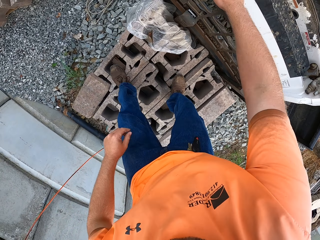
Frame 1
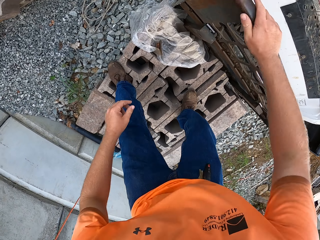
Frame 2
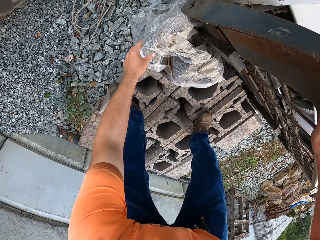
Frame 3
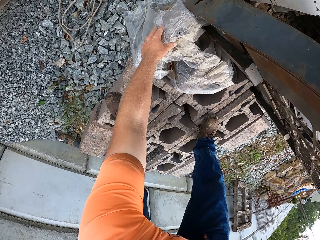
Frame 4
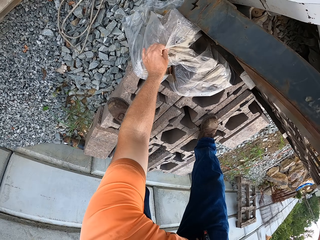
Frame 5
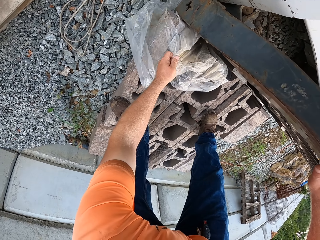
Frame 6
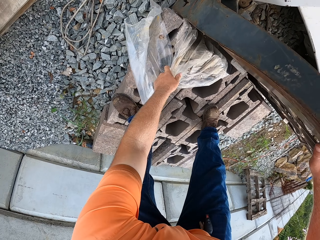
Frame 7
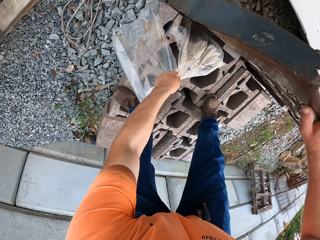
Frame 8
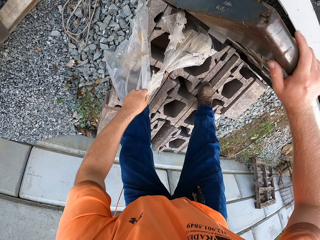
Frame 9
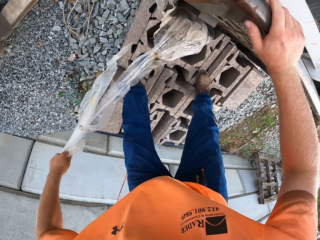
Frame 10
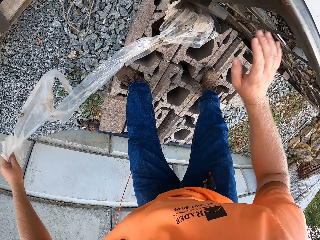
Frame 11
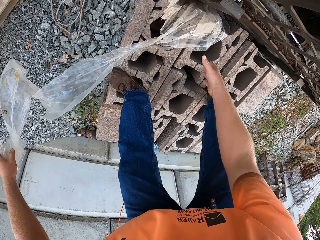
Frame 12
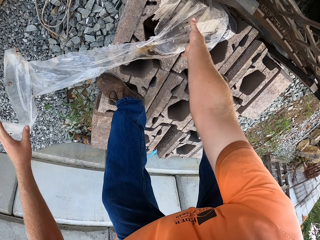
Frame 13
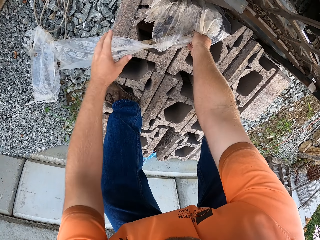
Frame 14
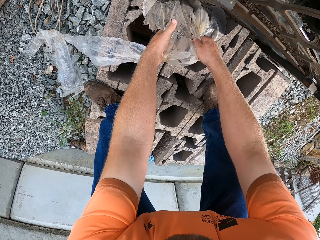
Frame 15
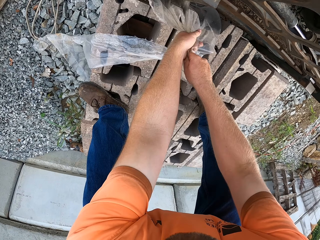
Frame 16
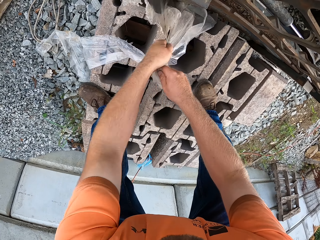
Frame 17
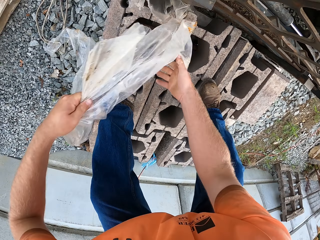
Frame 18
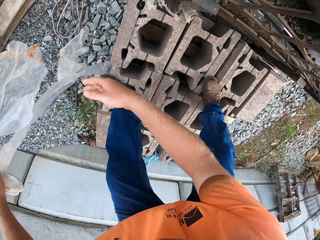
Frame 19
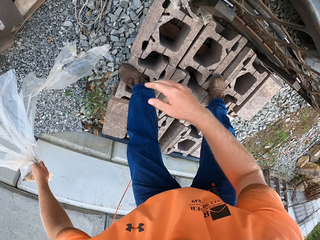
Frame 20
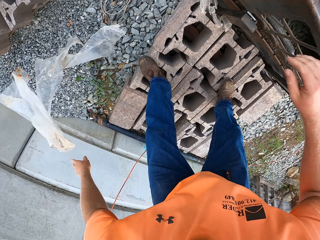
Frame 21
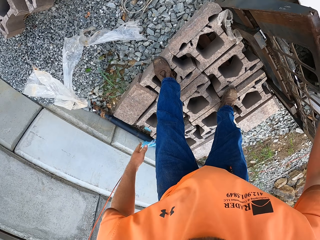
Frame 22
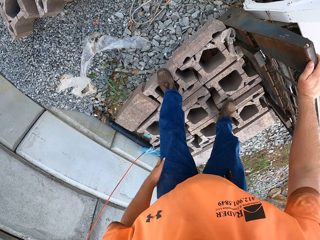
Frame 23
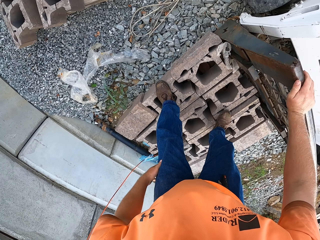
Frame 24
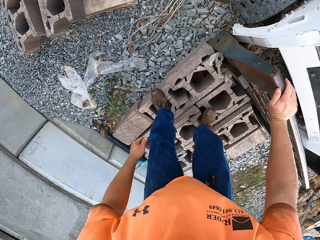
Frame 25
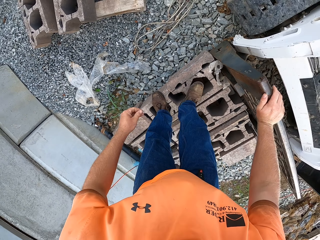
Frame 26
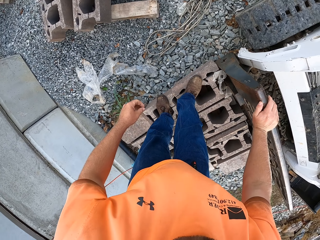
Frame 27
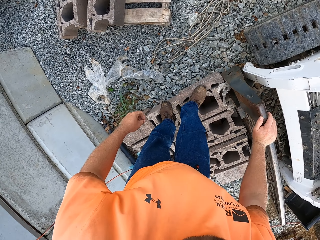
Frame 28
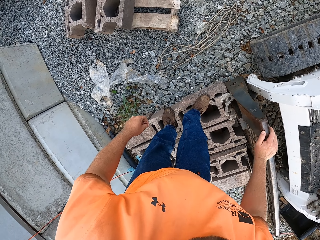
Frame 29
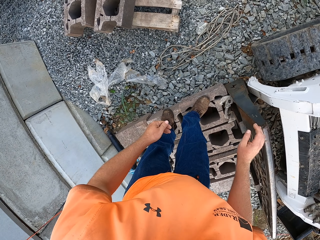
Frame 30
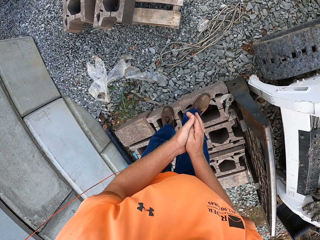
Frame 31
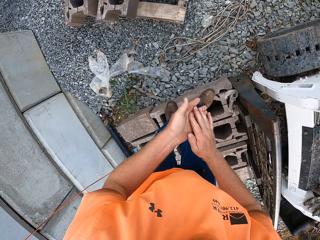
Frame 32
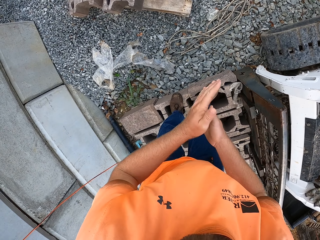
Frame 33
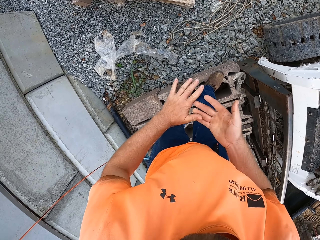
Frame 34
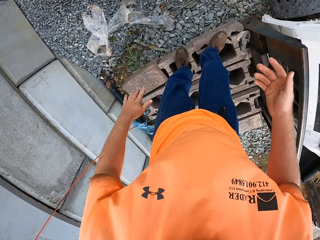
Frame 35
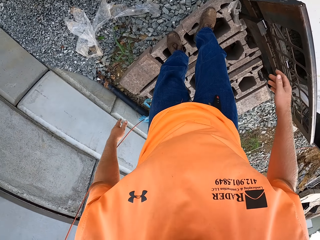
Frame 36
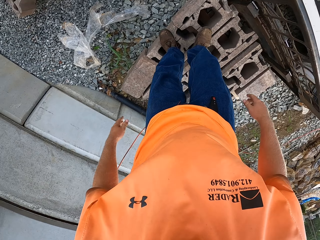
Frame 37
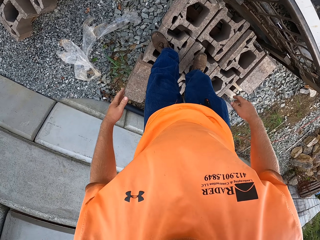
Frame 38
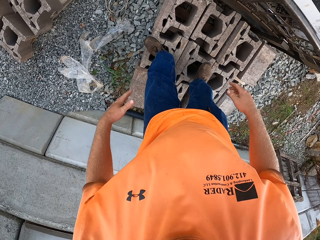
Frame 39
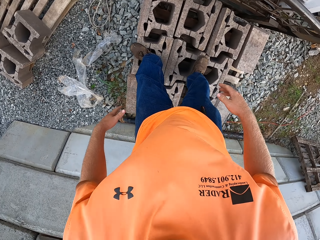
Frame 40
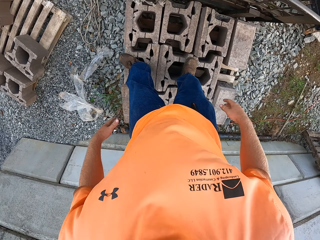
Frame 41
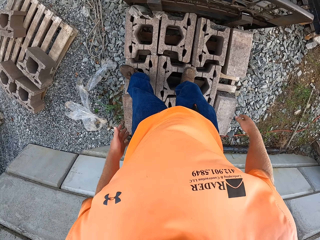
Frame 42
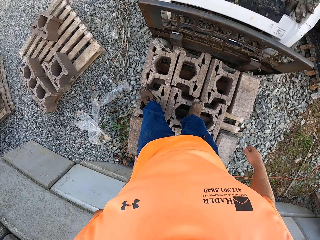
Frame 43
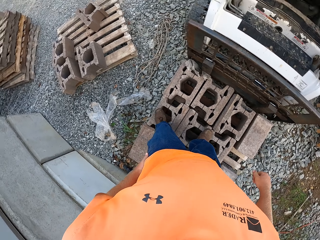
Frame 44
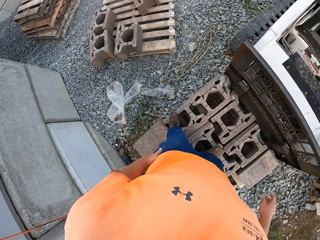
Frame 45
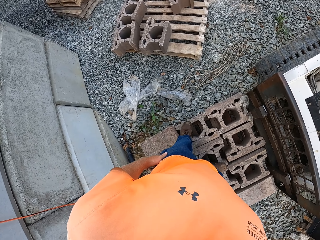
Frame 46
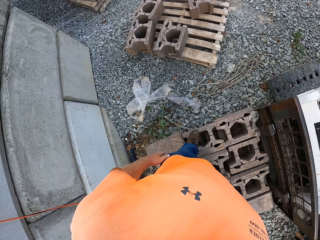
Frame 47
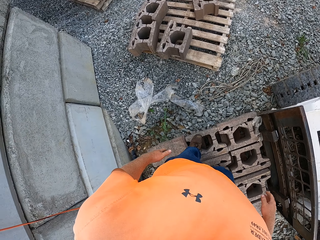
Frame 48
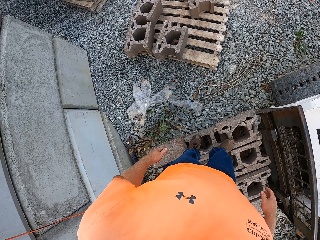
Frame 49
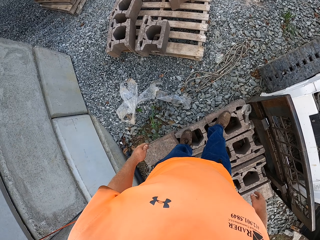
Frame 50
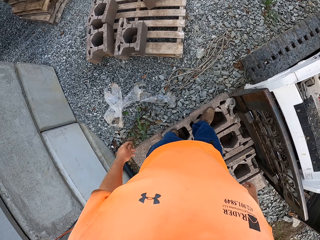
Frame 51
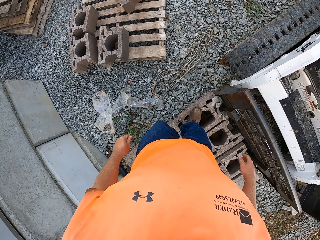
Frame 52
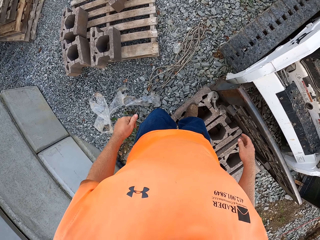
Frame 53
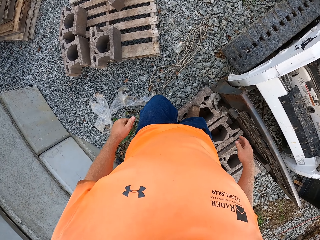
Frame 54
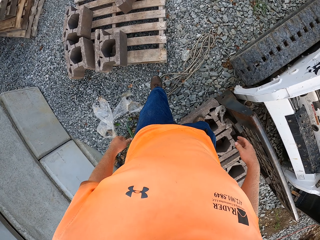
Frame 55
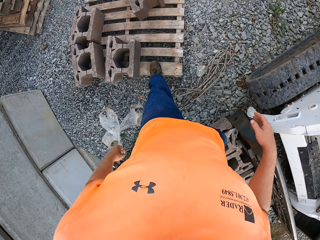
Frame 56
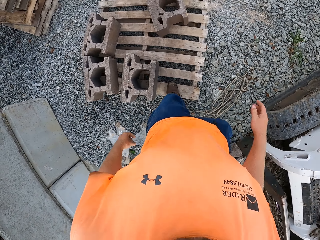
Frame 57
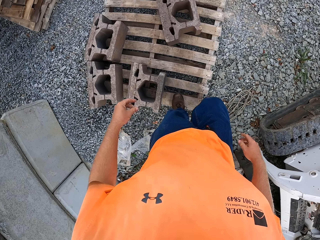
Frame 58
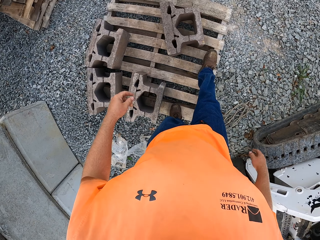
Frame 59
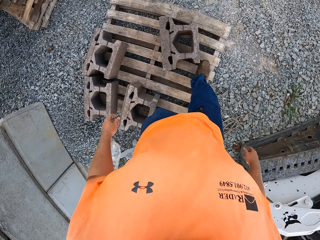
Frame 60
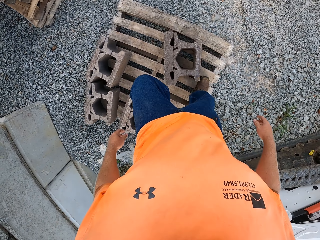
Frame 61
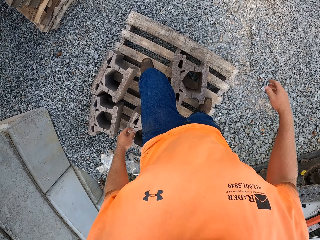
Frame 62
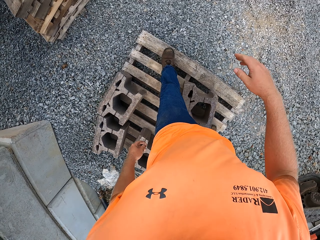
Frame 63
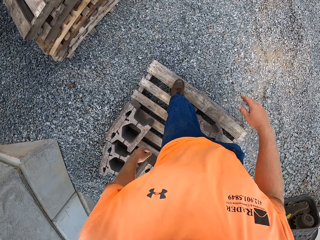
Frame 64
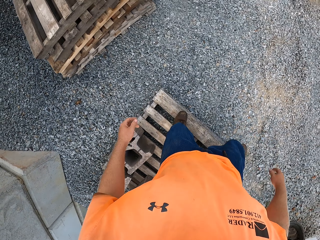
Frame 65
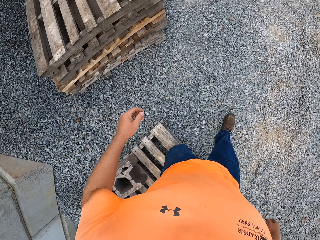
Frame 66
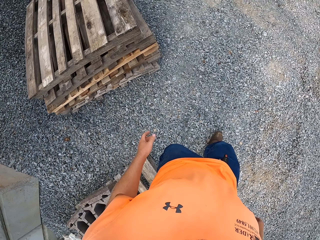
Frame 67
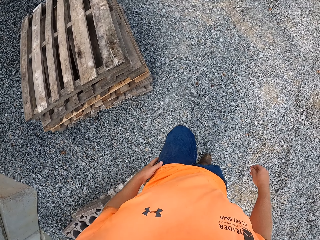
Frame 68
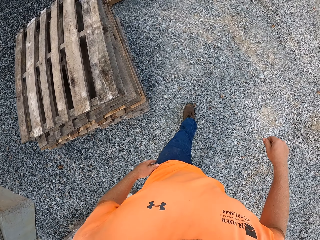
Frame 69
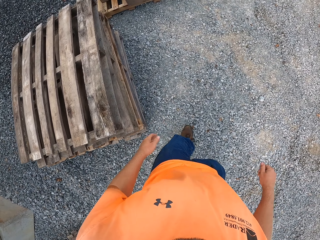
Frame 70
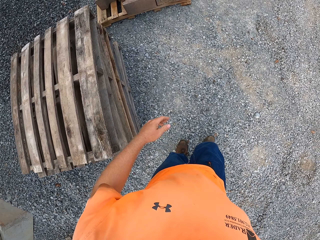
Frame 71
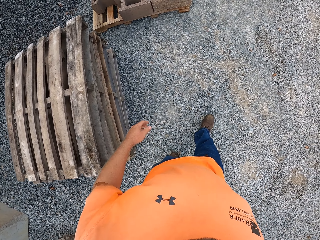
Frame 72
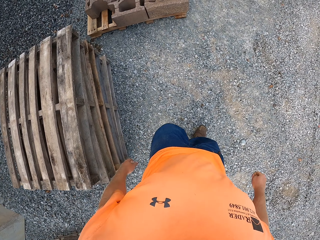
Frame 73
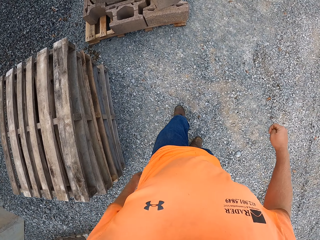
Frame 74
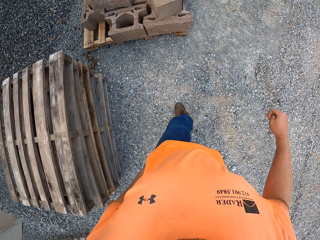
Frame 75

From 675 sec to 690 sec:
The camera wearer places his right hand on the fork lift. He removes a nylon or plastic bag from the blocks with his left hand. He drops the plastic bag. He removes the nylon from the blocks with both hands. He drops the plastic bag. He places his right hand on the fork lift. He holds something. He rubs his hands. He wipes his left hand on his pants. He climbs down the blocks to a pallet. He walks around the site. He walks on the pallet. He climbs down the pallet to the ground. He walks on the ground.

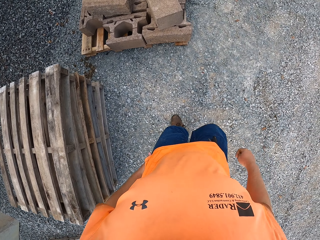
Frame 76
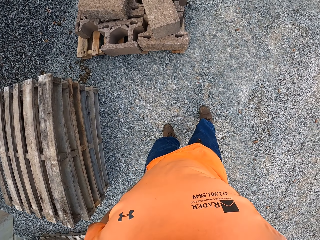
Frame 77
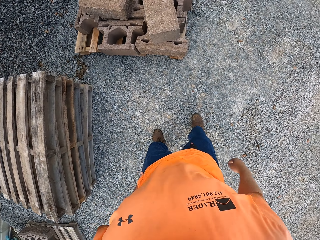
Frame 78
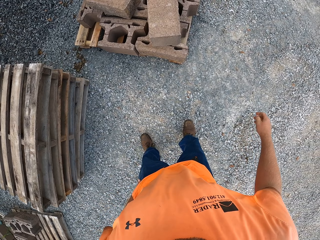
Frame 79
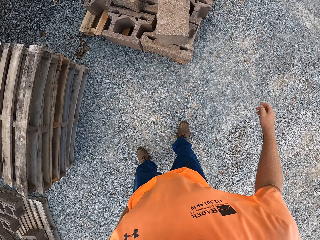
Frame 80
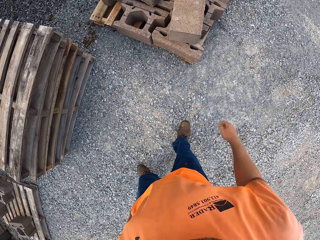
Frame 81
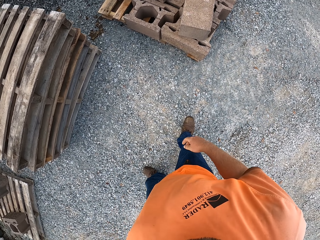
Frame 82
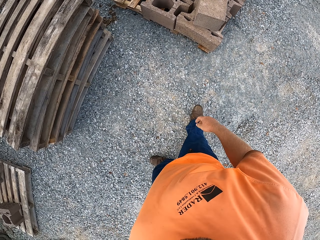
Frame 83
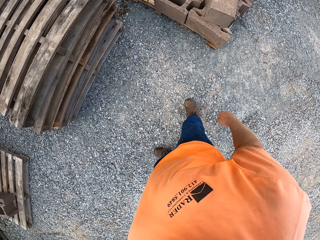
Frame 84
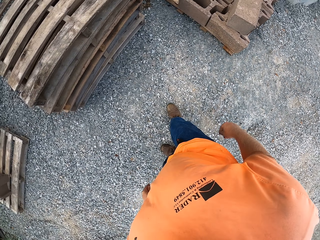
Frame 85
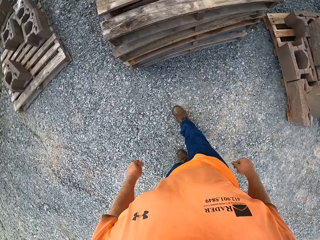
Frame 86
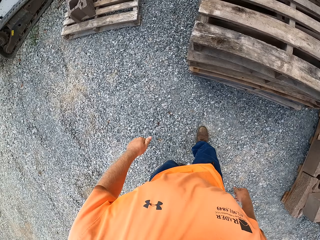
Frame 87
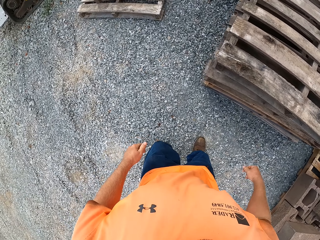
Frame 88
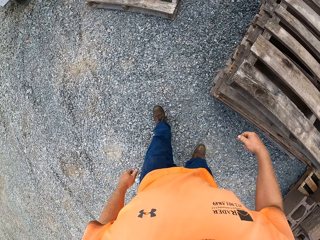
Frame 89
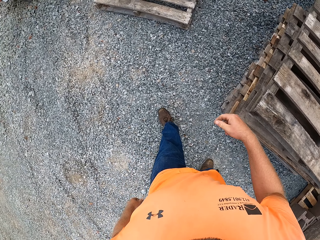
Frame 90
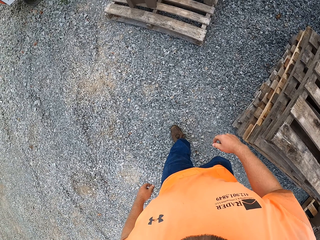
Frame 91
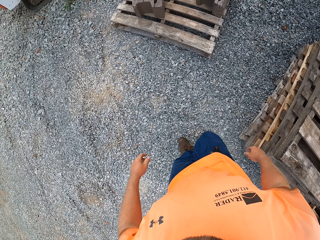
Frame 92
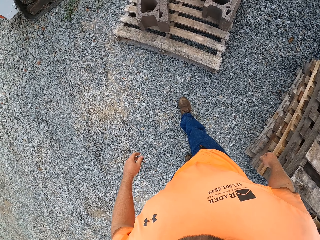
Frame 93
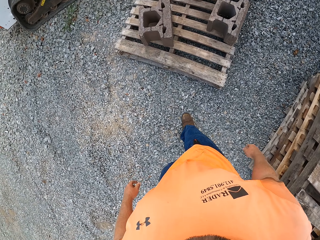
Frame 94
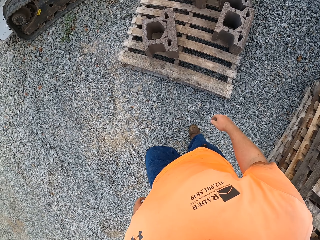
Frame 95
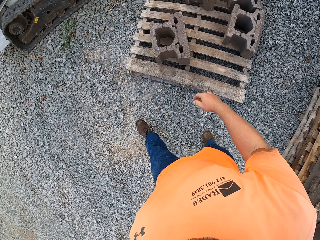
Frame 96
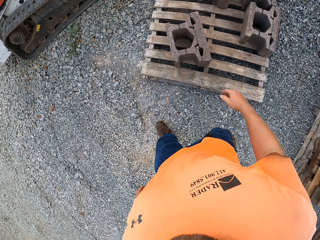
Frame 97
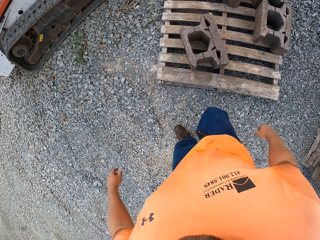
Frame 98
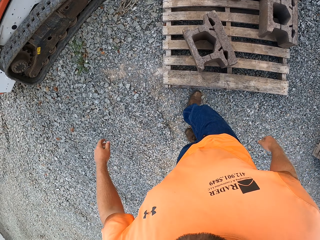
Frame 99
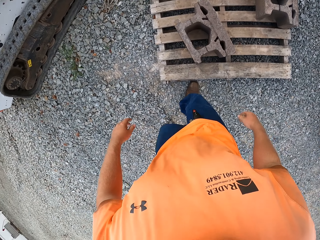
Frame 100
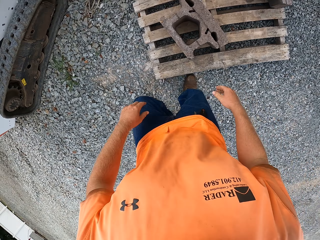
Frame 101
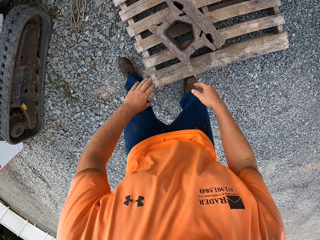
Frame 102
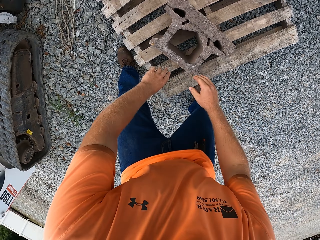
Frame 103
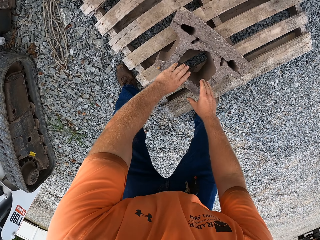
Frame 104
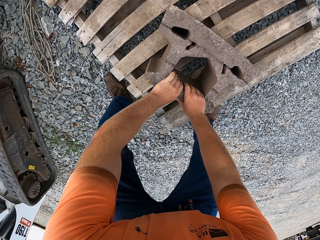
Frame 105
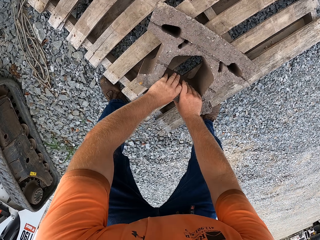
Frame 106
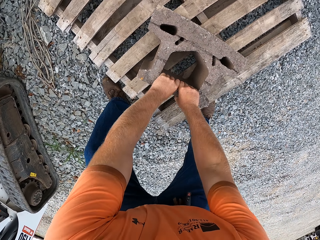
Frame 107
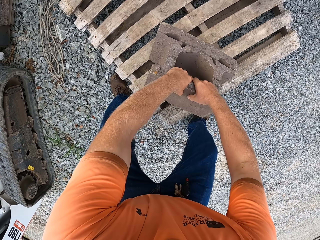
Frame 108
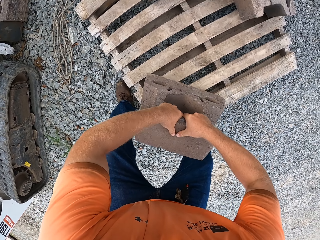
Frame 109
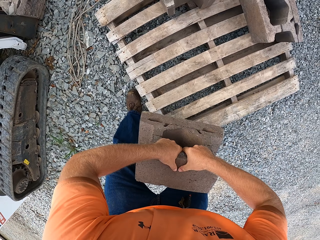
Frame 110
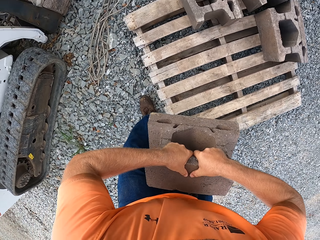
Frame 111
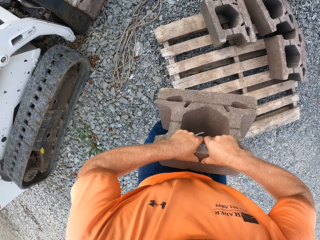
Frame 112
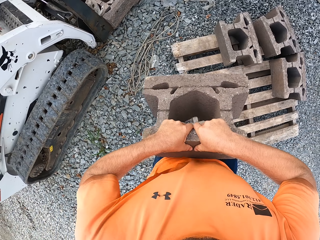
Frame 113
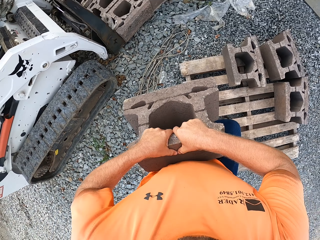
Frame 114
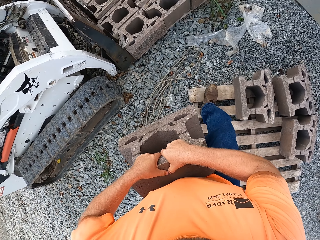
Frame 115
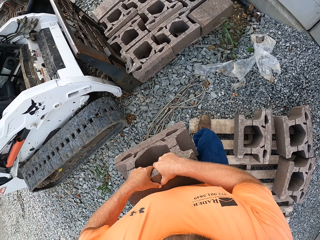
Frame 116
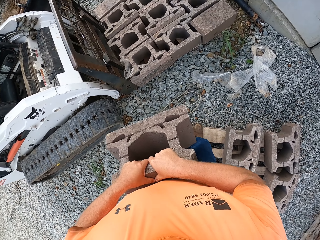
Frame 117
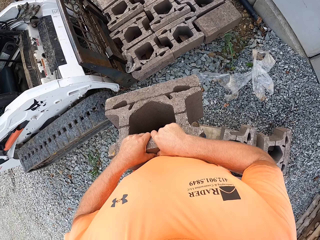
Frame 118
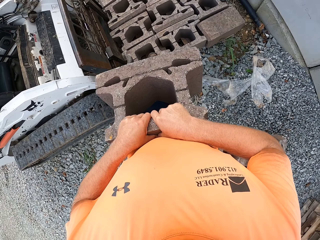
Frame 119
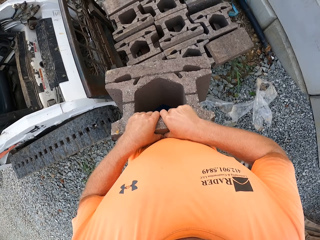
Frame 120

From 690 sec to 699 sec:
The camera wearer carries a block or brick from the pallet with both hands. He picks up the brick. He places his right leg on the pallet on the ground.
